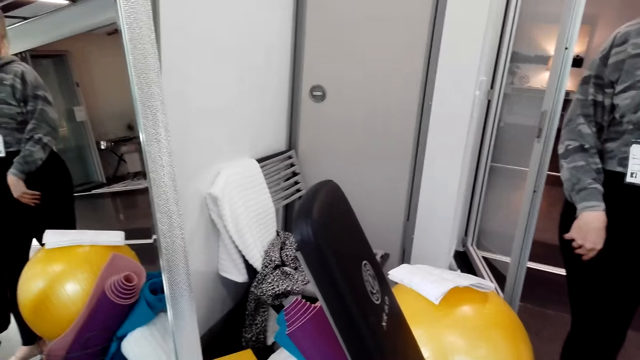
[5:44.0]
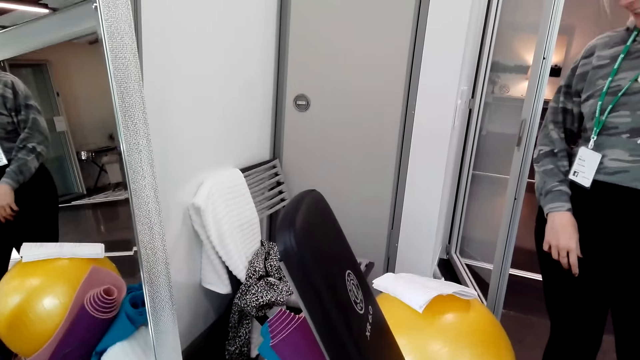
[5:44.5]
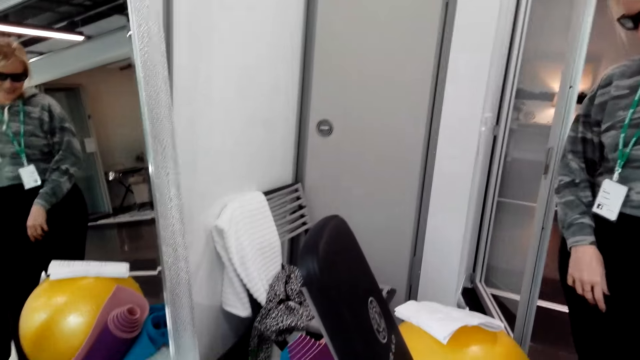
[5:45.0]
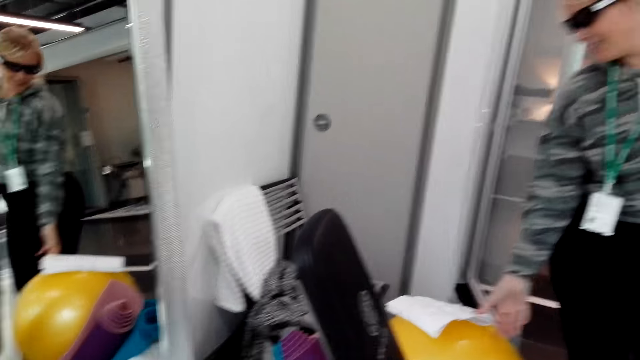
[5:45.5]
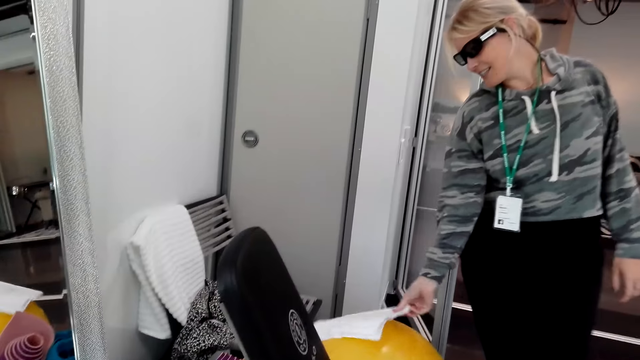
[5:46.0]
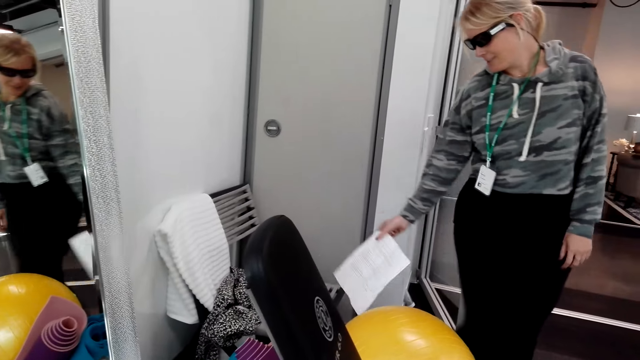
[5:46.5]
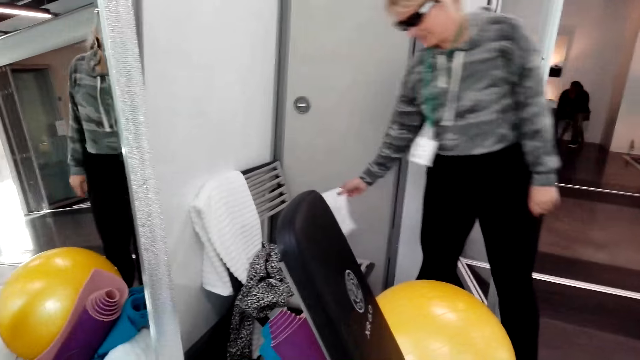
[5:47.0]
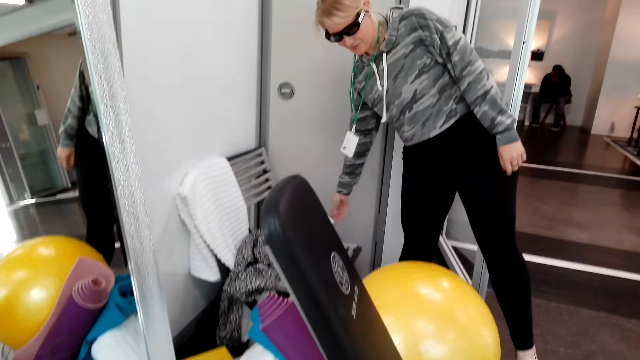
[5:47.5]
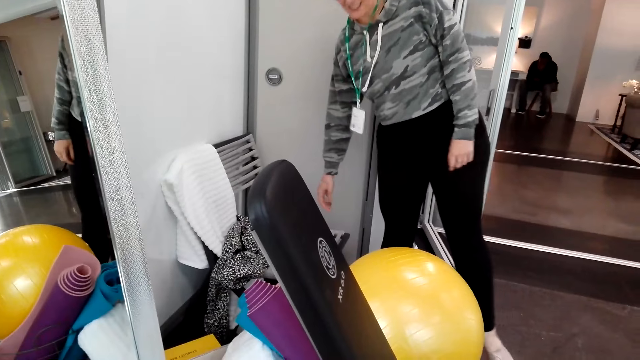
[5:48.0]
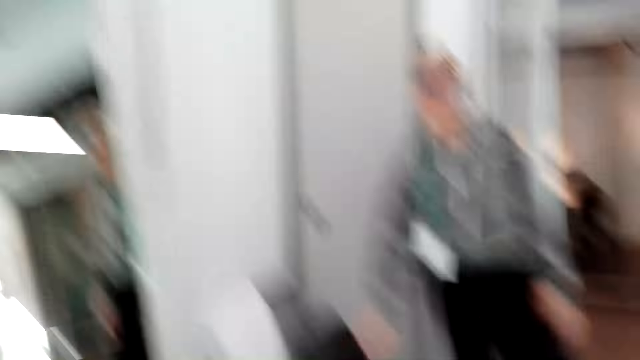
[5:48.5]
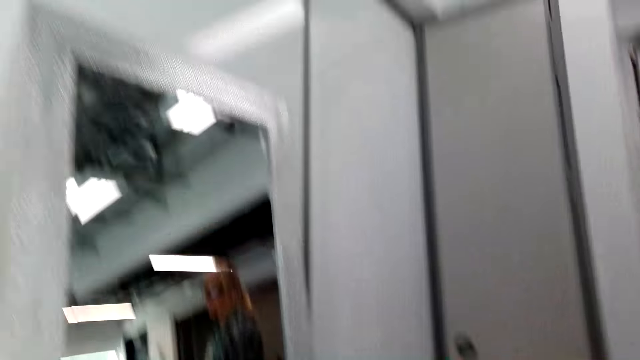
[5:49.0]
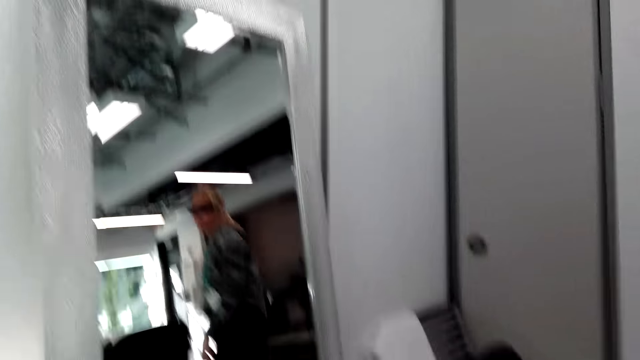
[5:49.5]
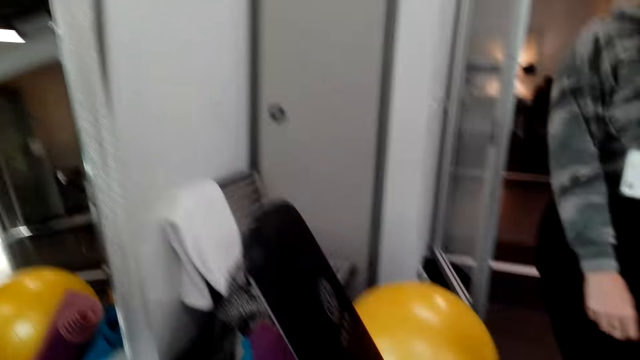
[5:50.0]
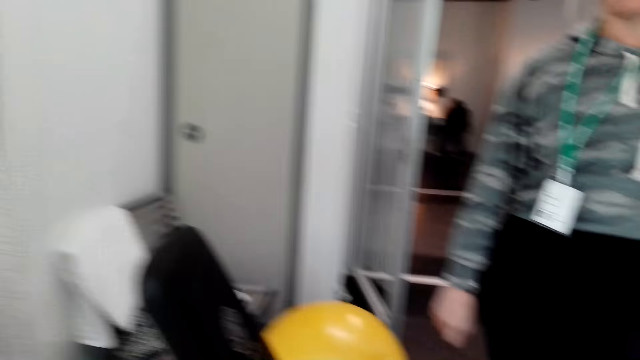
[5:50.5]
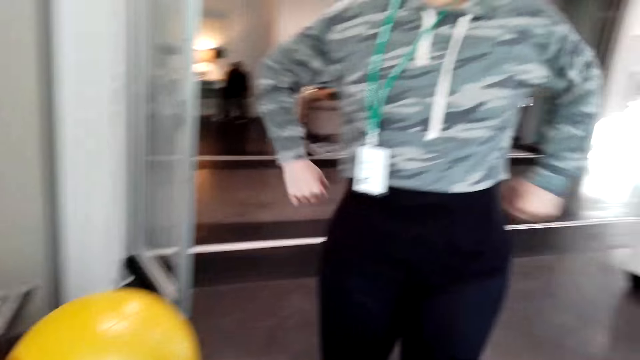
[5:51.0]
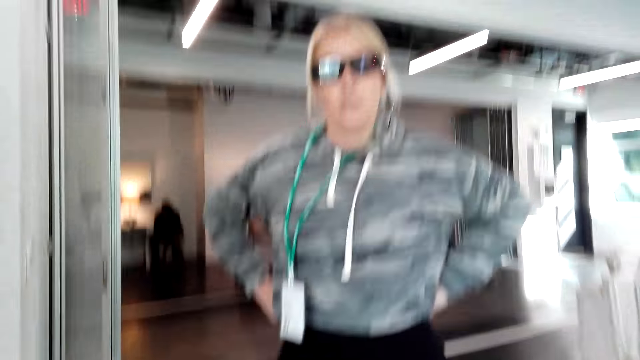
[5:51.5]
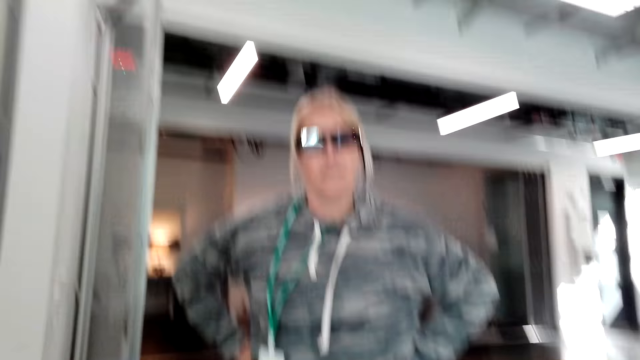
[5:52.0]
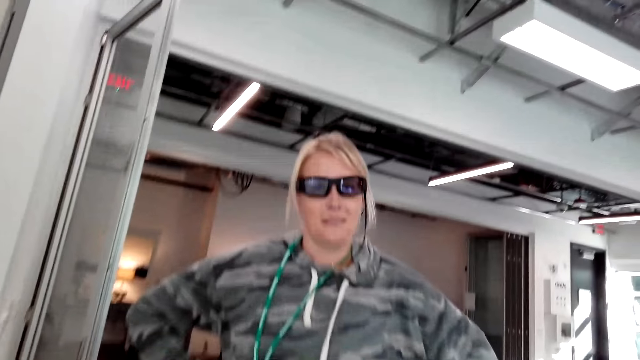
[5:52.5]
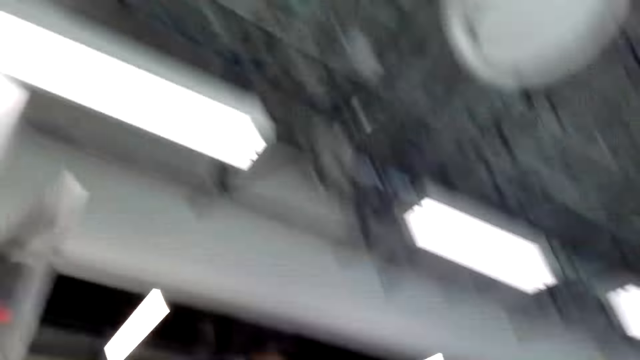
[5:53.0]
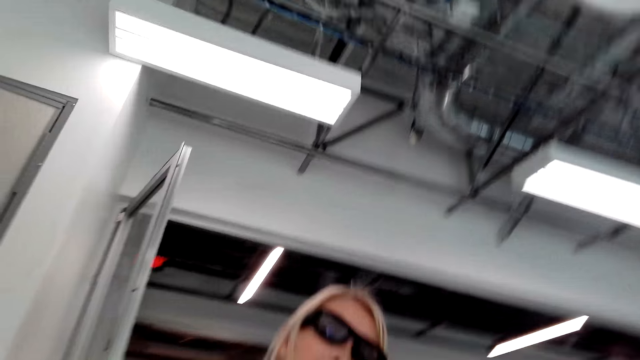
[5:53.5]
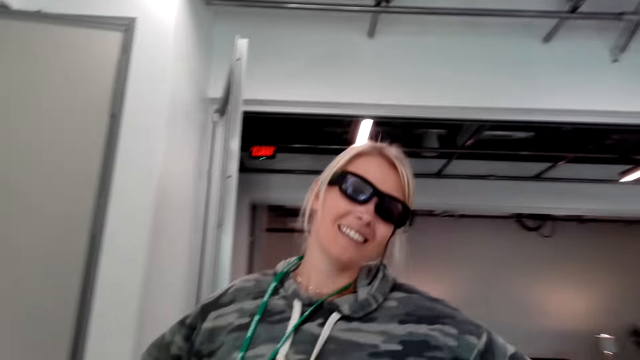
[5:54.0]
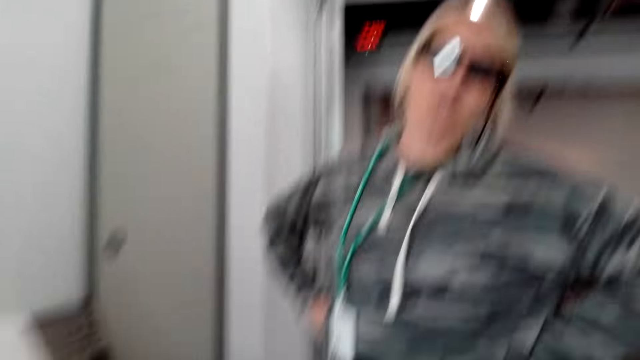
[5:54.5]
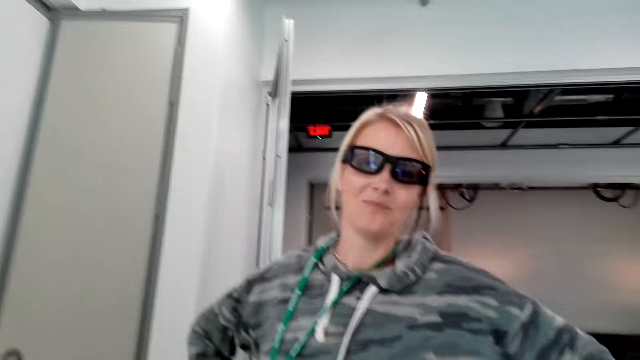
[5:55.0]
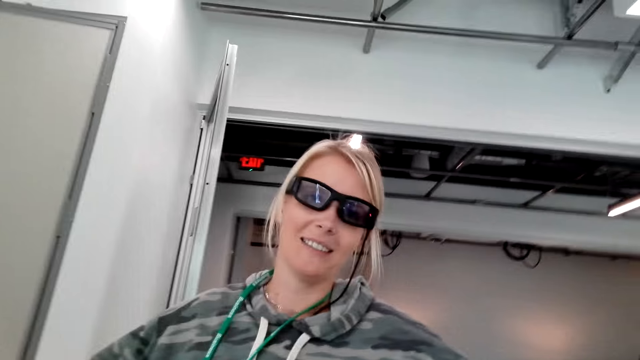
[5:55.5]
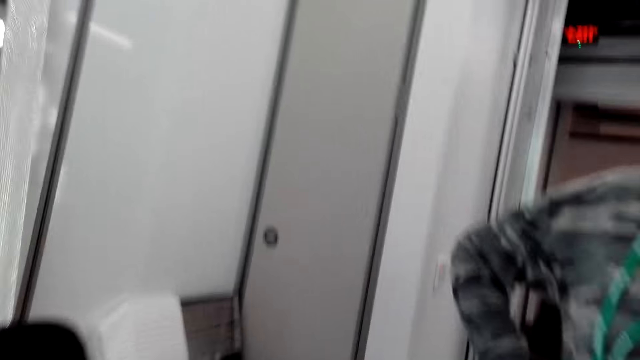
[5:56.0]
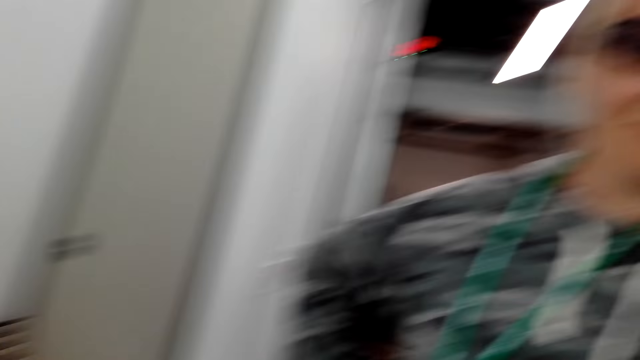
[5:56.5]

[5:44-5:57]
The person picks up paper on the mat and puts the paper on the chair. The person puts hands on the waist.

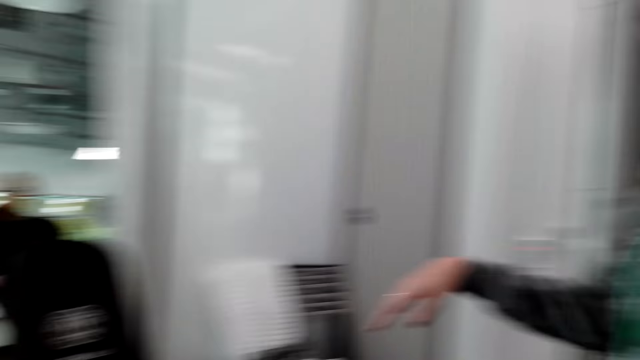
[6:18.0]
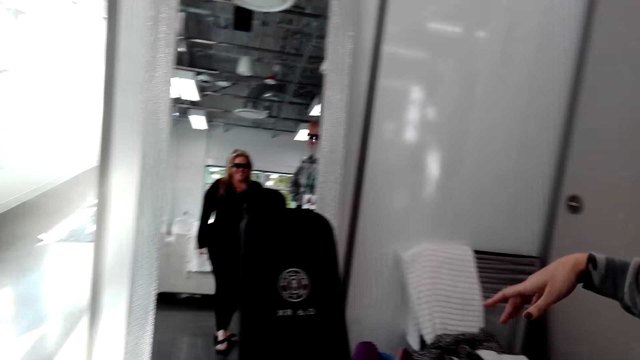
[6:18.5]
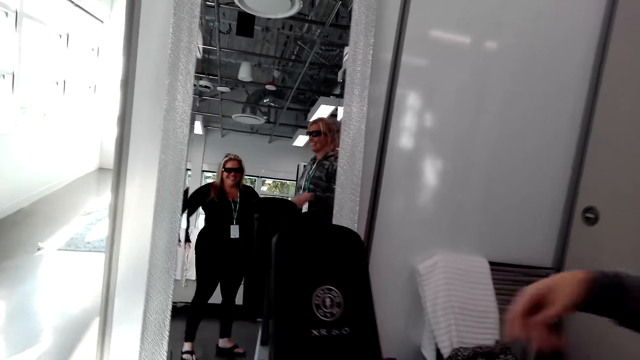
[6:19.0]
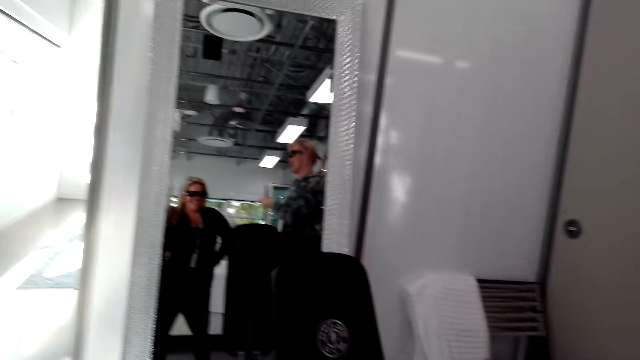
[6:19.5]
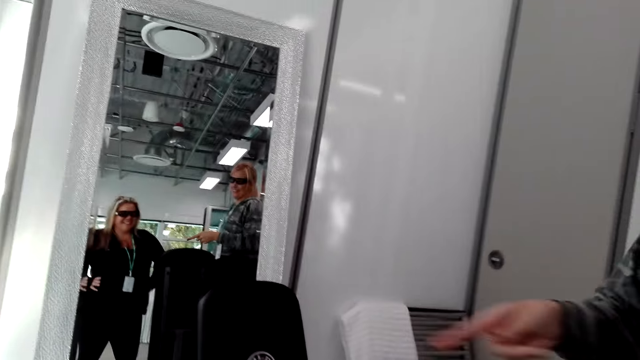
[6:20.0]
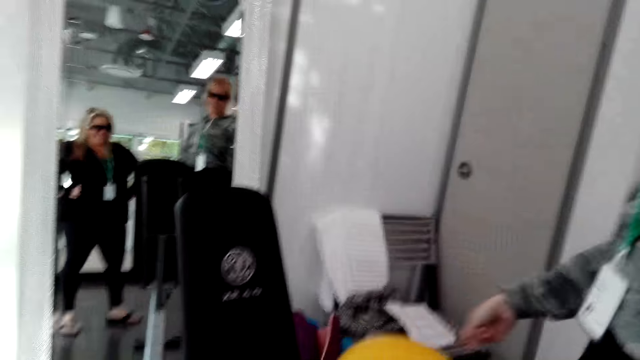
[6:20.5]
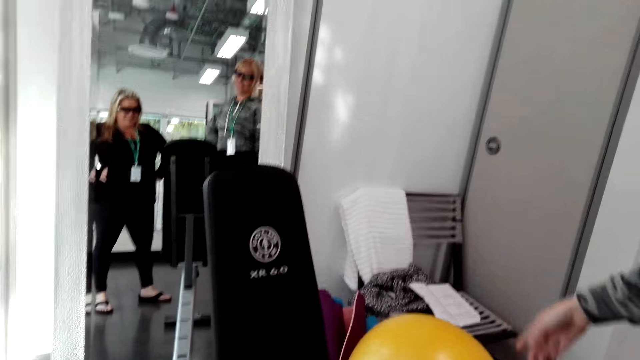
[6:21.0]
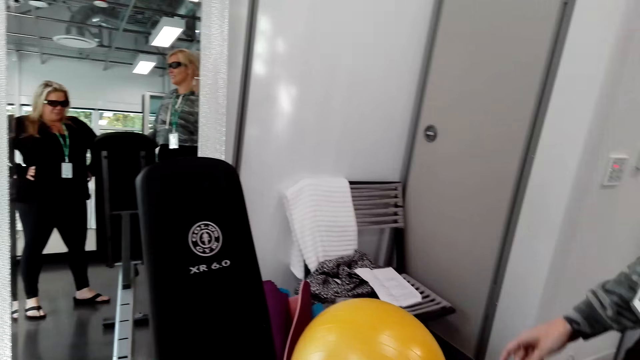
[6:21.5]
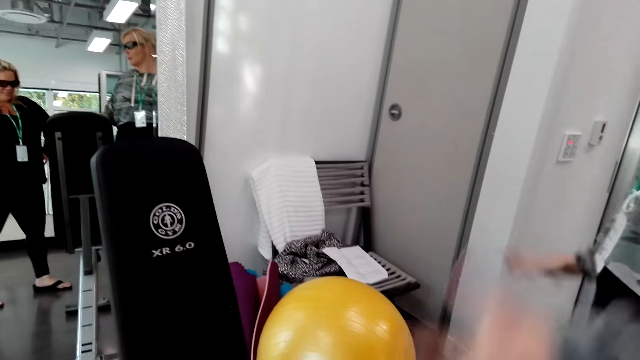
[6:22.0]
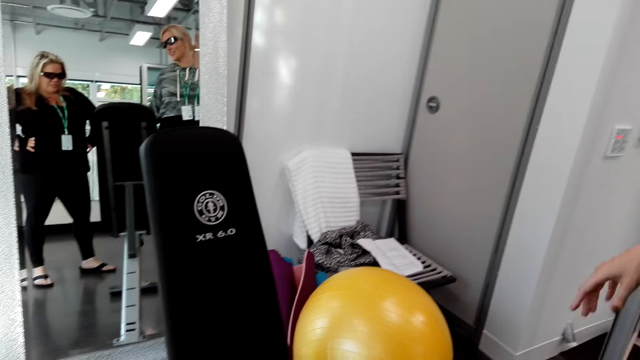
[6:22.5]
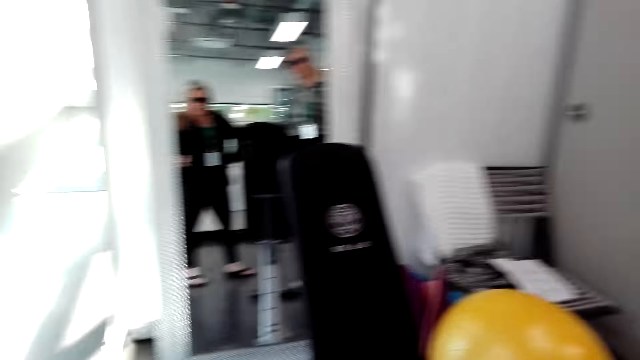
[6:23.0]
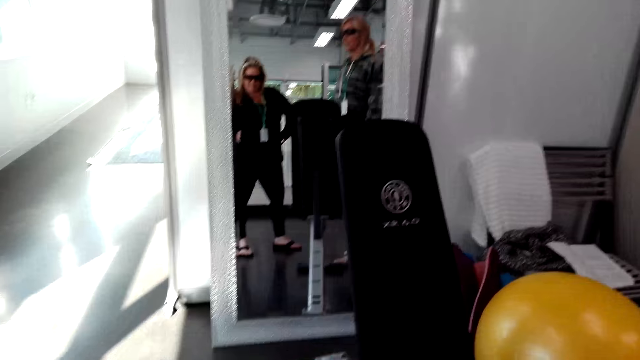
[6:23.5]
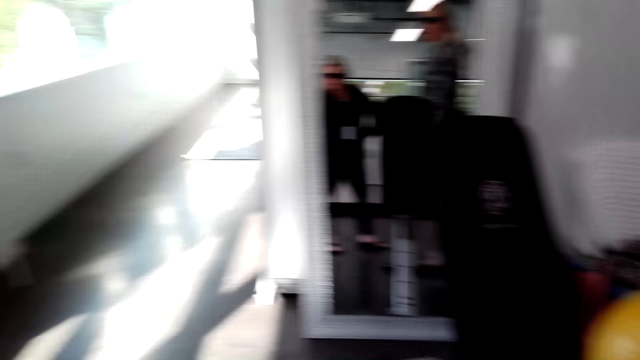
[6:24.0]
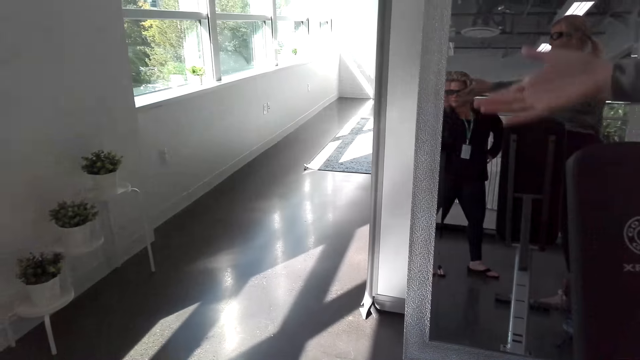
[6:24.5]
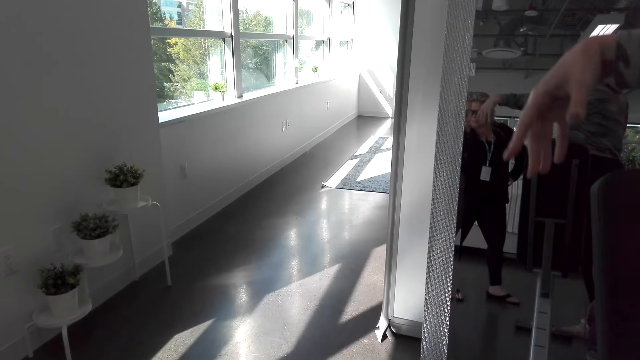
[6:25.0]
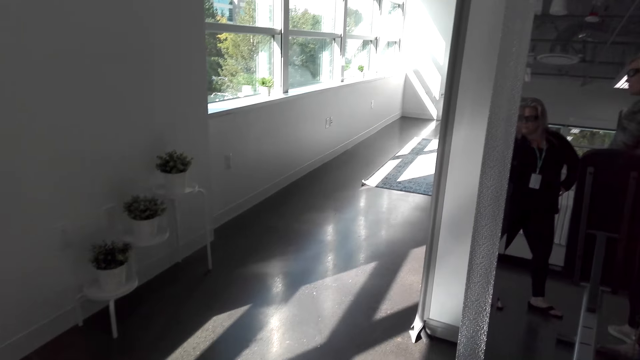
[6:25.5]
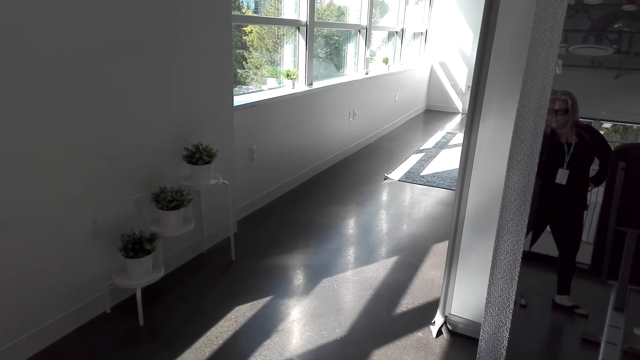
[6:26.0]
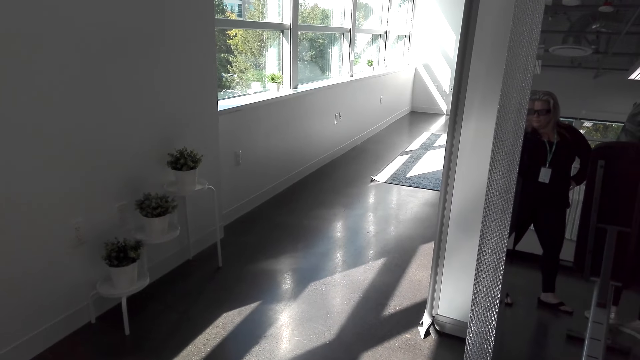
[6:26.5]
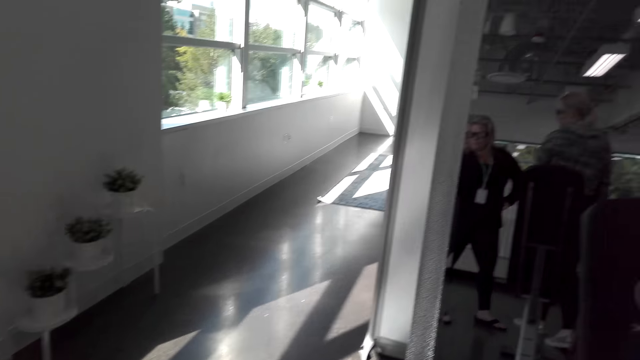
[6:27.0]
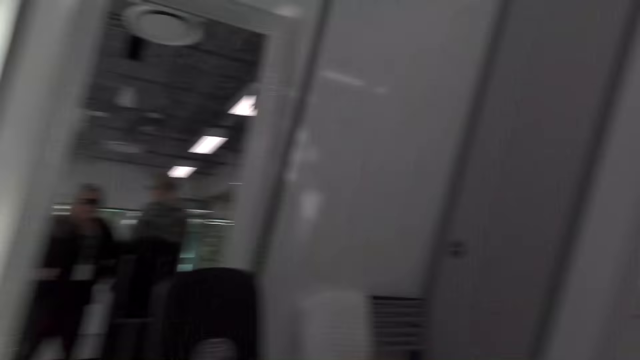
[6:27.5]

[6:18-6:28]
The camera wearer looks in the mirror.
